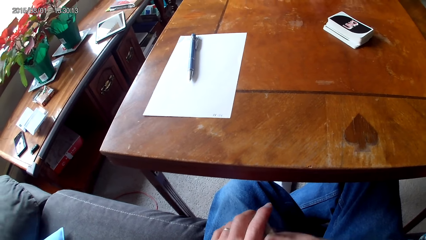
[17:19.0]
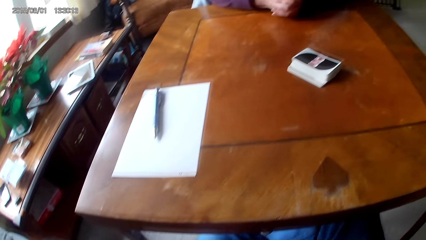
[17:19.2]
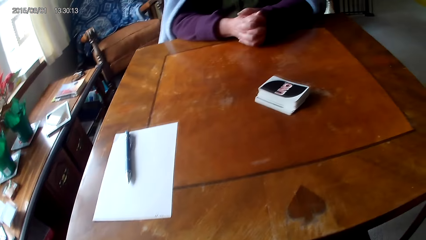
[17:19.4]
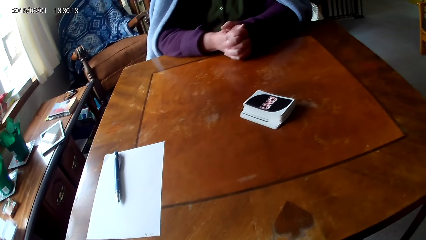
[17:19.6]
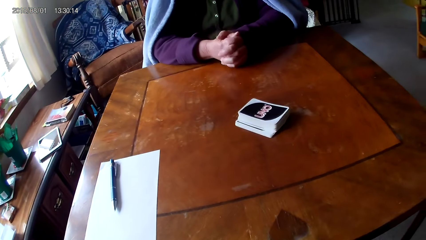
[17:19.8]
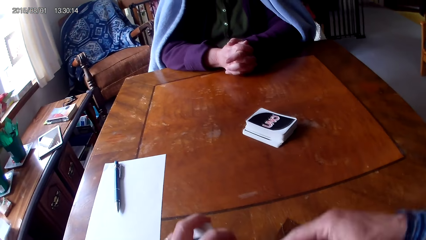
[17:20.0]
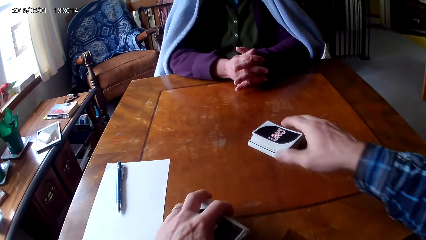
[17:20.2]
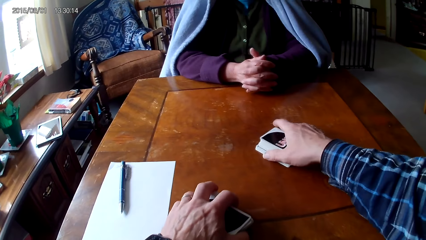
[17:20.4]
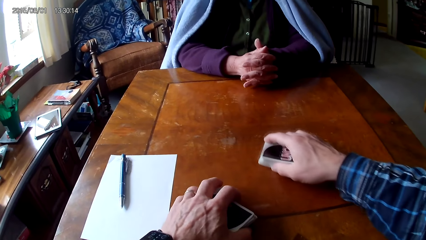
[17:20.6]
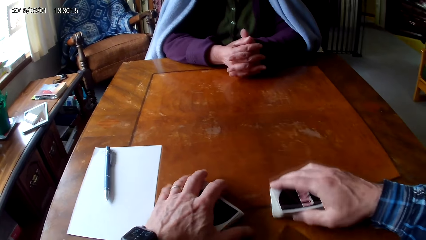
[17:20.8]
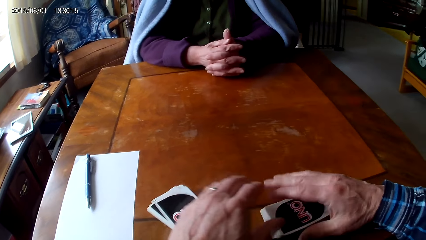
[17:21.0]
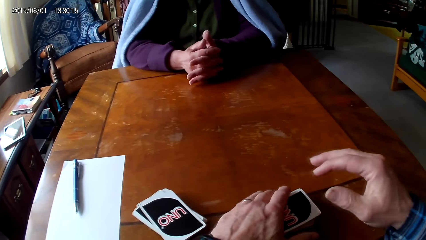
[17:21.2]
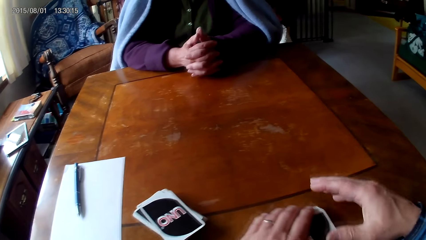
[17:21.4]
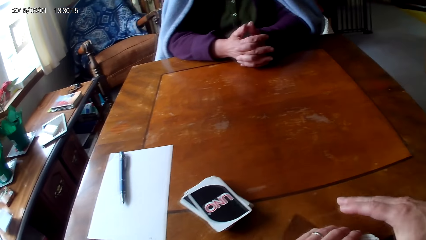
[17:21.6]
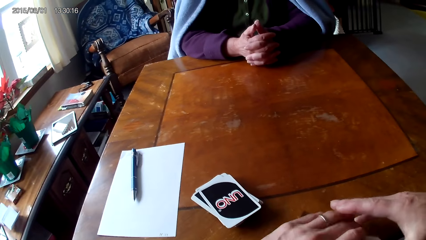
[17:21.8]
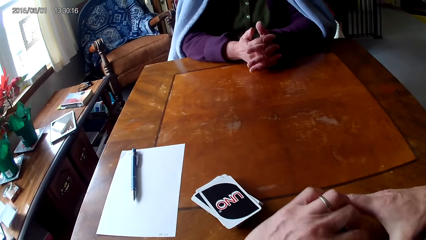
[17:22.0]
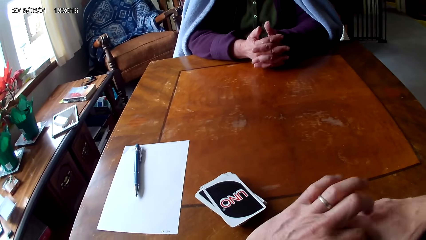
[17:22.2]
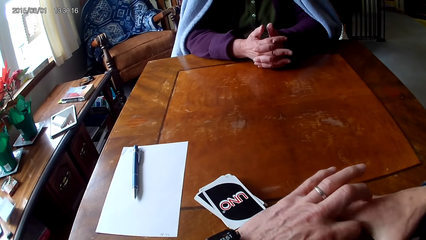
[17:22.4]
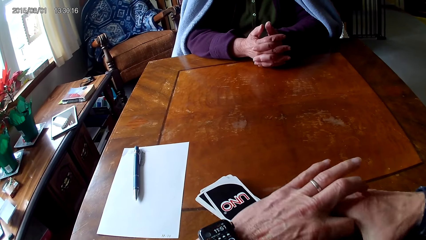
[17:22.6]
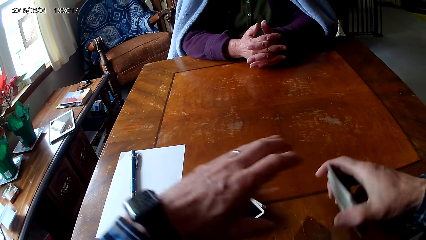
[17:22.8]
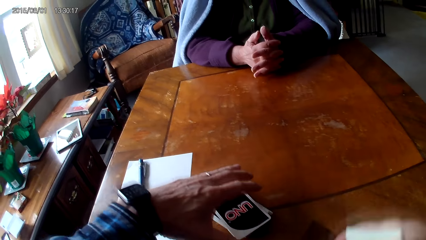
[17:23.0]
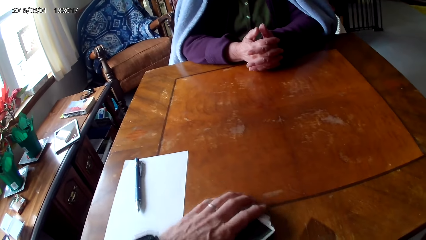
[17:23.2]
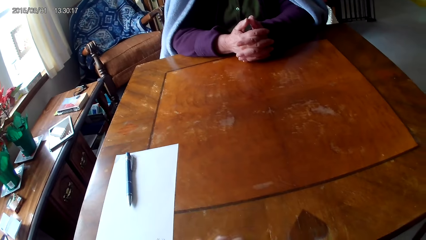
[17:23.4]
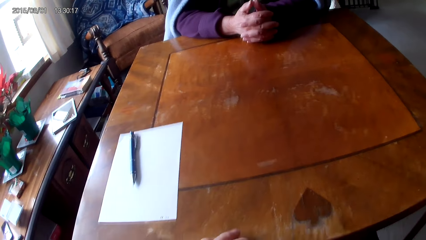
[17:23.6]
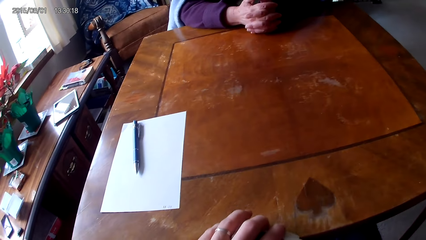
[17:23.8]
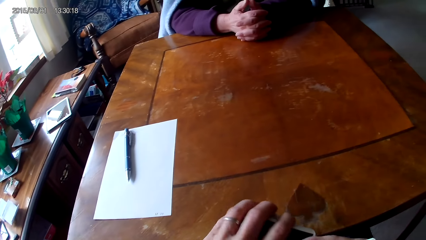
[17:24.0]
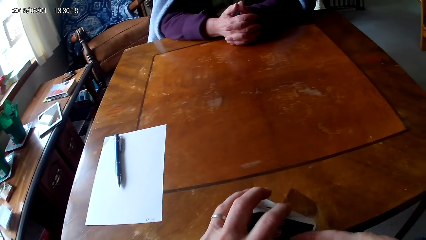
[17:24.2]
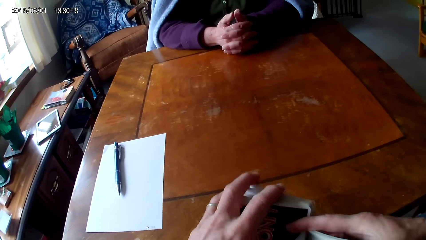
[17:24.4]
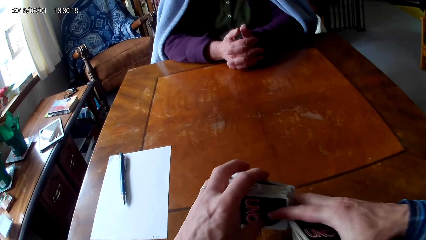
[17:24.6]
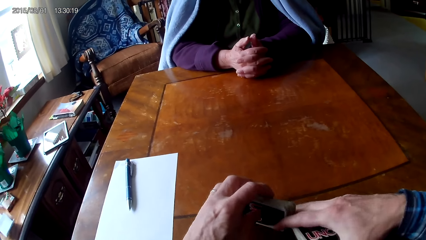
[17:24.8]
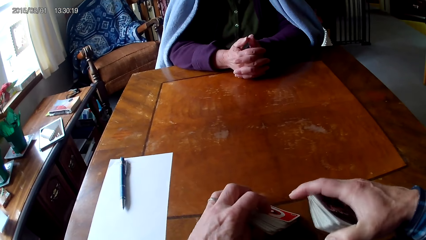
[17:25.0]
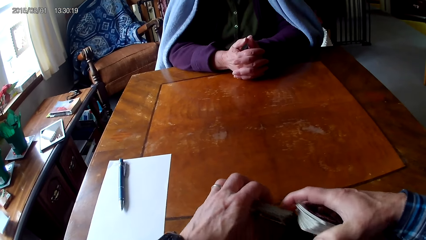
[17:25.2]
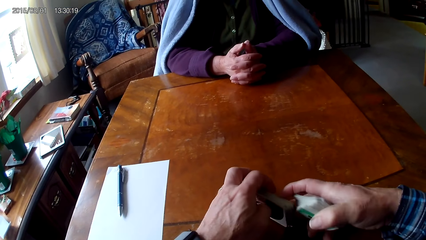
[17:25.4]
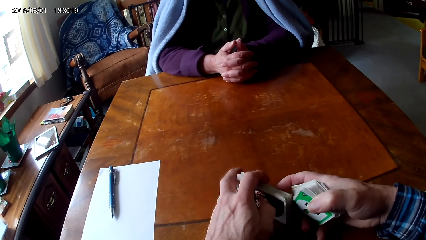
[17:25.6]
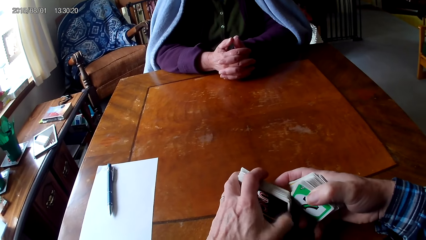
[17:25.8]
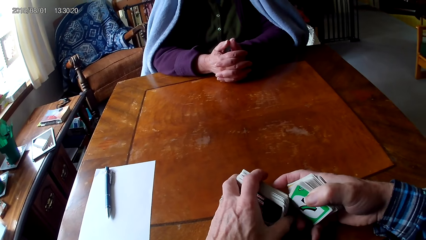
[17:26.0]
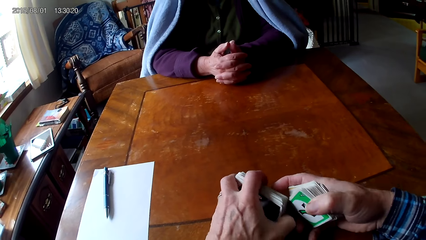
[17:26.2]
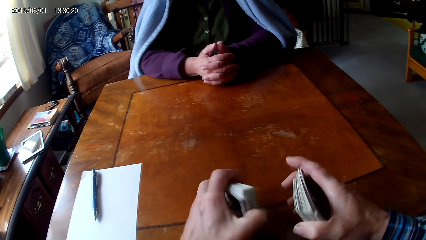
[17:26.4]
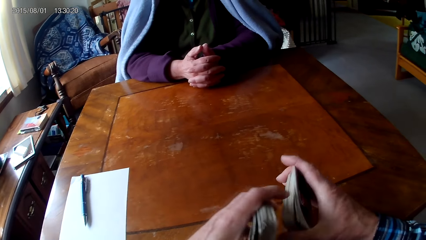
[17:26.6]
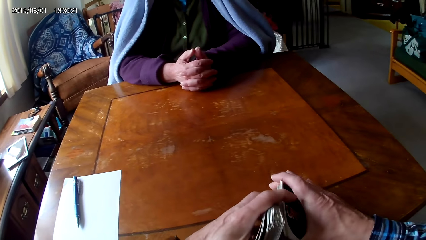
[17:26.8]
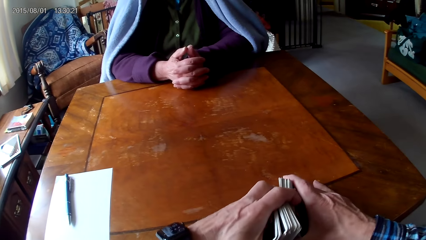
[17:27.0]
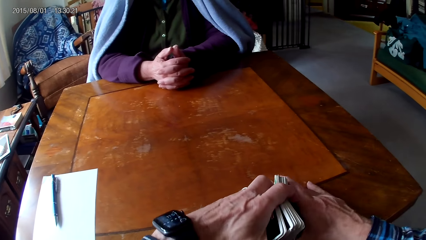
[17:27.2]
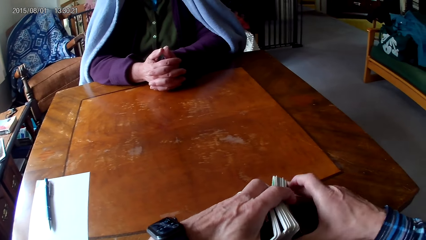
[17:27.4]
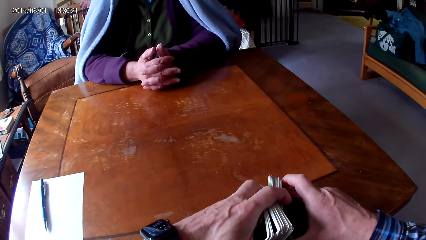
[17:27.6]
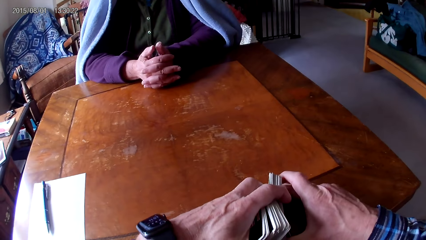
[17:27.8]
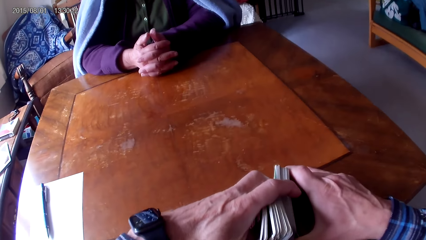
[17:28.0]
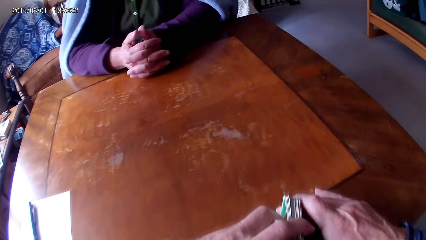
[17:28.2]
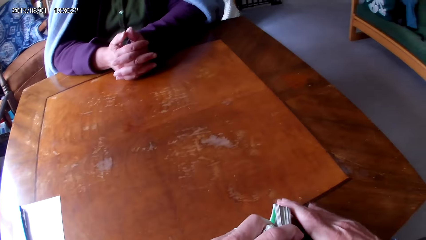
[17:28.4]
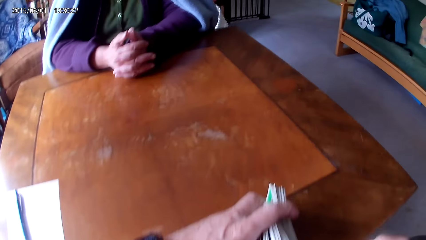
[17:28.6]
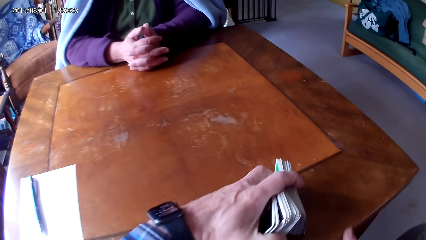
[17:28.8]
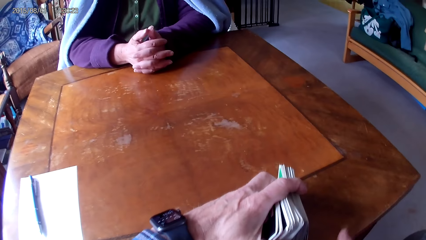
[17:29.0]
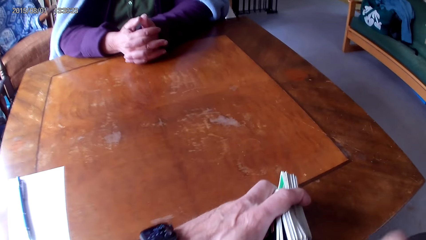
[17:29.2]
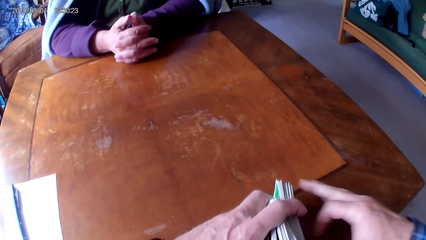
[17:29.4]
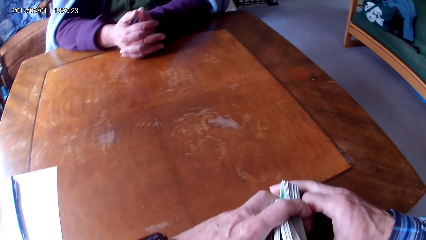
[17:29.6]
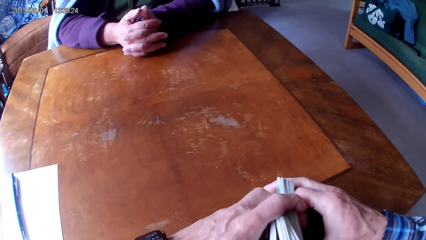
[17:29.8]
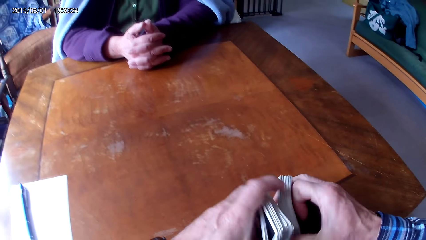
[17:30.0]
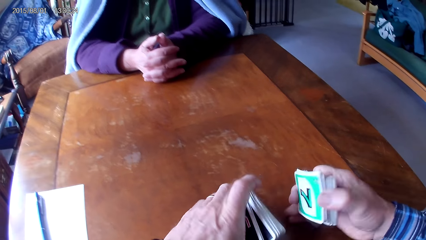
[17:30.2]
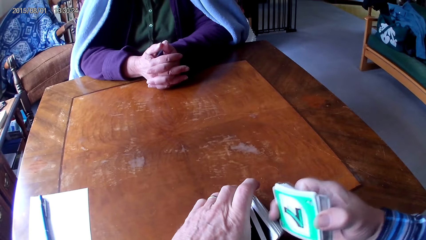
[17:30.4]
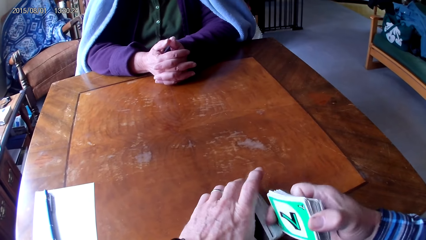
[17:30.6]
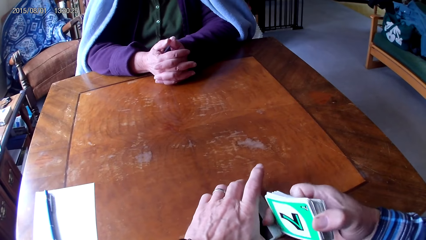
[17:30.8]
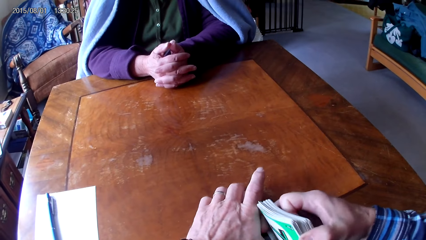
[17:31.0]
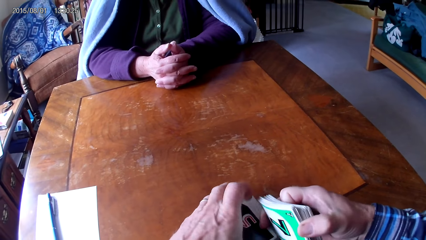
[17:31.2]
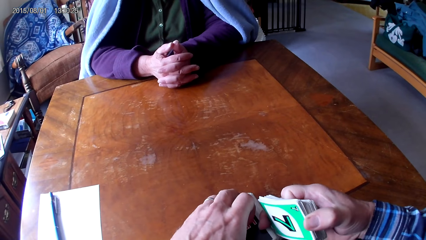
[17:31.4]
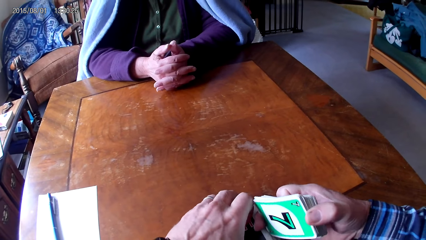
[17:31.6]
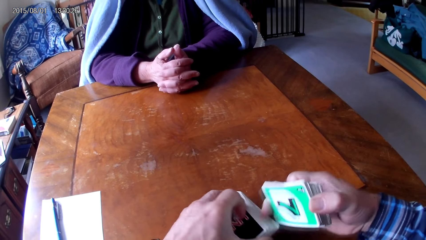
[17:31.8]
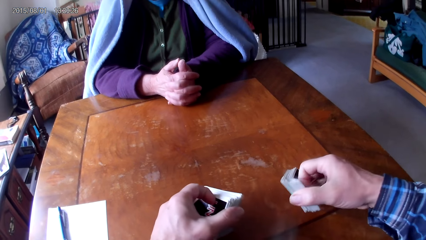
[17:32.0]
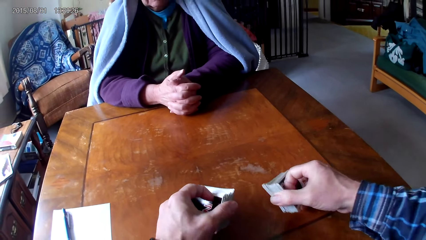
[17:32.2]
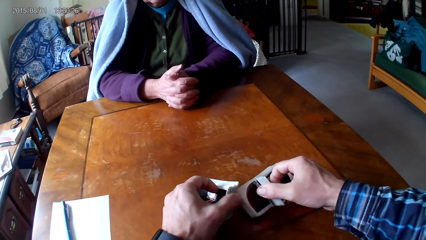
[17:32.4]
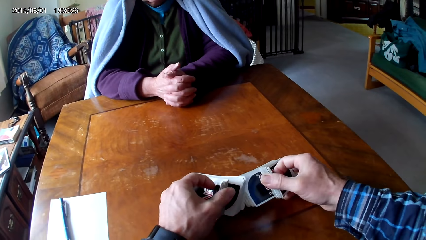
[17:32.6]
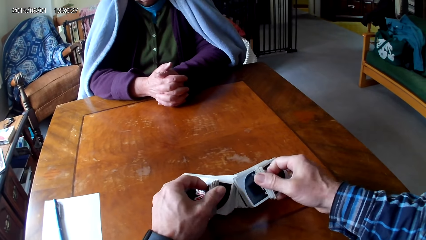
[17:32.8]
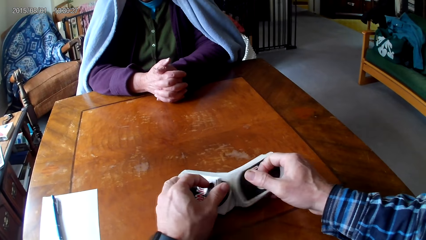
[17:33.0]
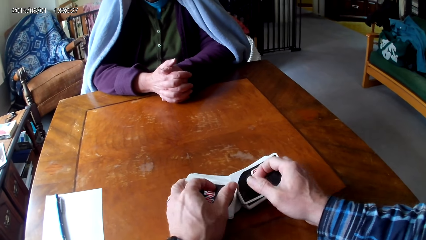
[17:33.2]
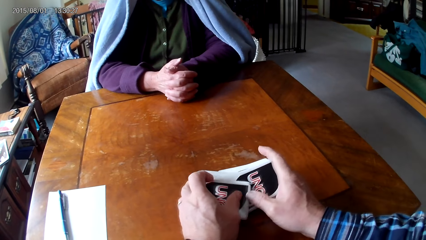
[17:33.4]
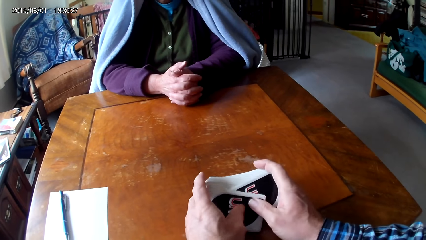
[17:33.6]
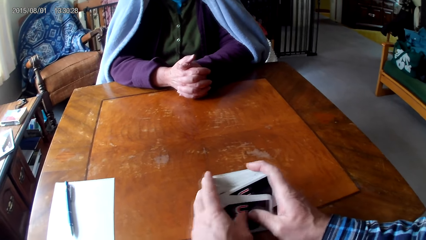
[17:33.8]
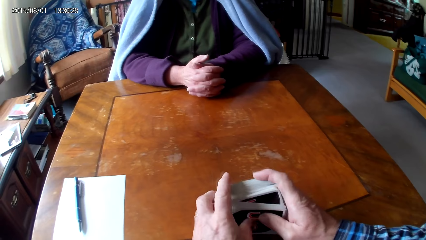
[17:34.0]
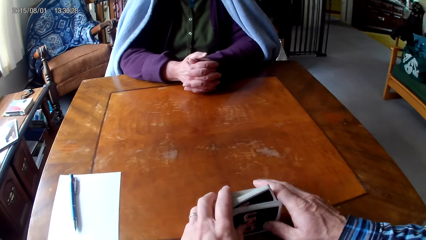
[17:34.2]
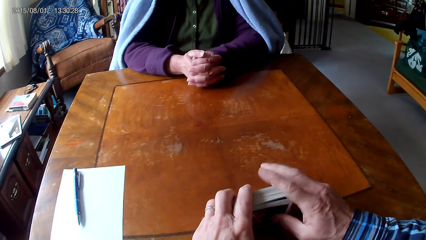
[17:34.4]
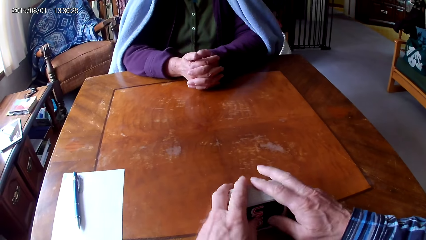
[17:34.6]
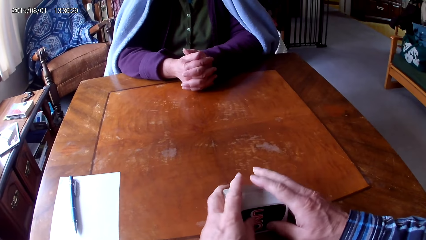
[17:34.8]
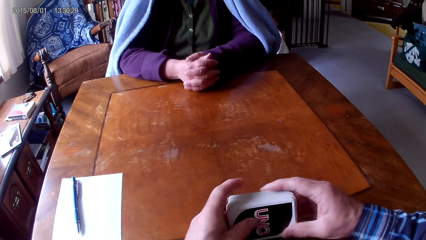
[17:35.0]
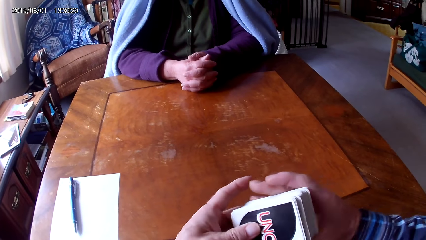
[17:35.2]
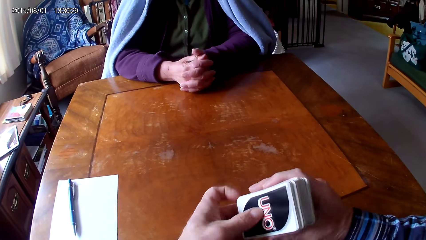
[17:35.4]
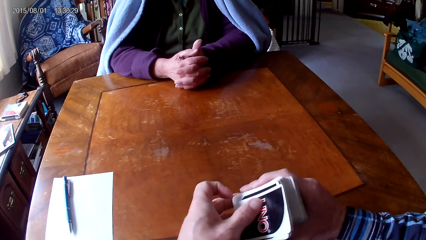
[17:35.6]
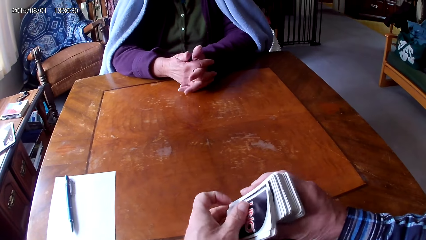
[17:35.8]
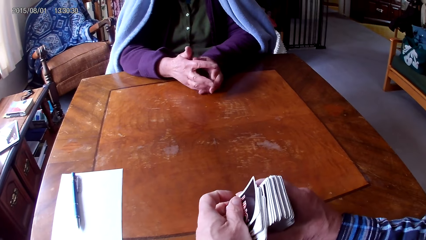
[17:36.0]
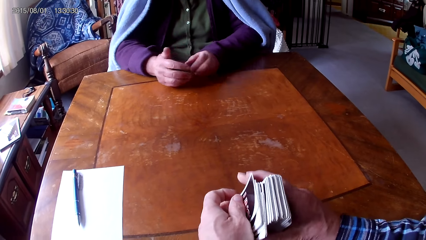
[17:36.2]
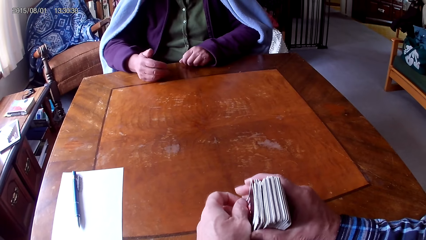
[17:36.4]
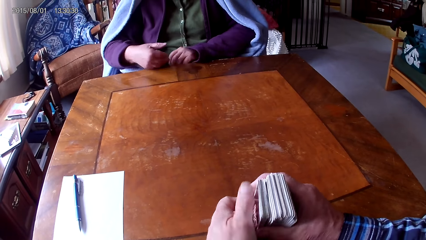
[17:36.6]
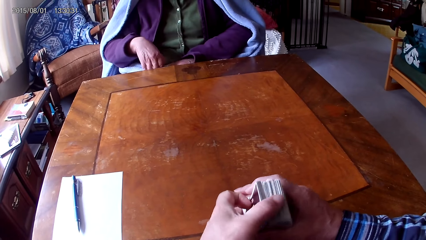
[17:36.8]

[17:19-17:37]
The camera wearer puts down cards on a table. They move the cards on the table. They pick up the cards with a hand. They switch the cards to the other hand. They move the cards on the table. They pick up the cards with a hand. They put down the cards with hands. They reshuffle the cards. They put down the cards with hands again. They move a hand. They hold the cards with hands. They sort the cards on the table with hands. They put the cards together. They pick up the cards on the table.
